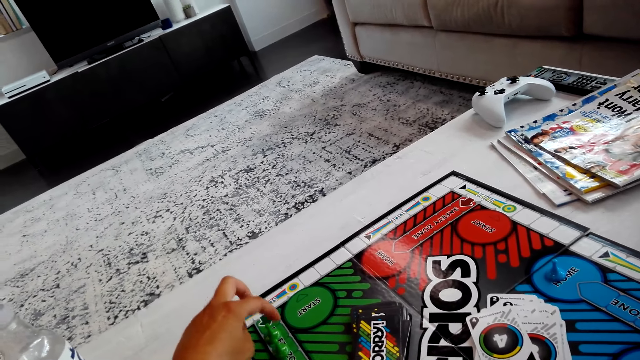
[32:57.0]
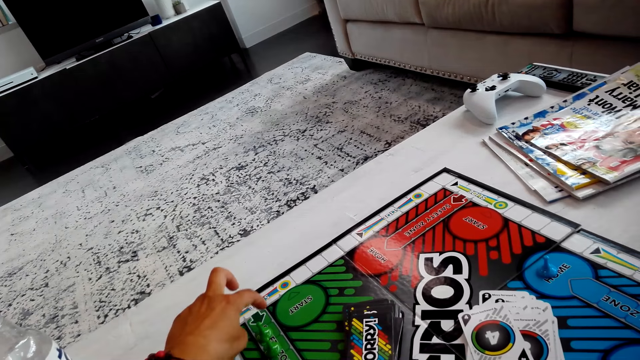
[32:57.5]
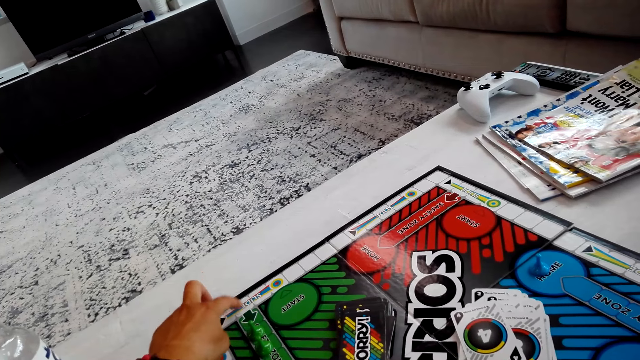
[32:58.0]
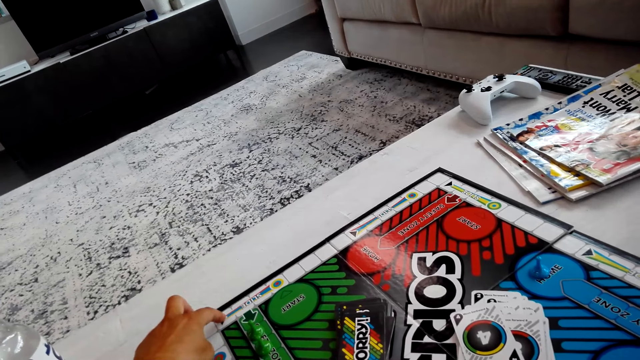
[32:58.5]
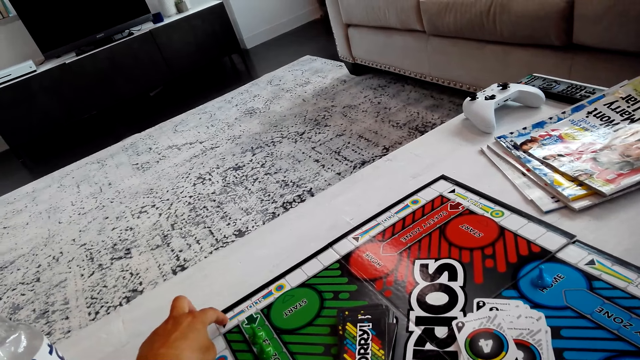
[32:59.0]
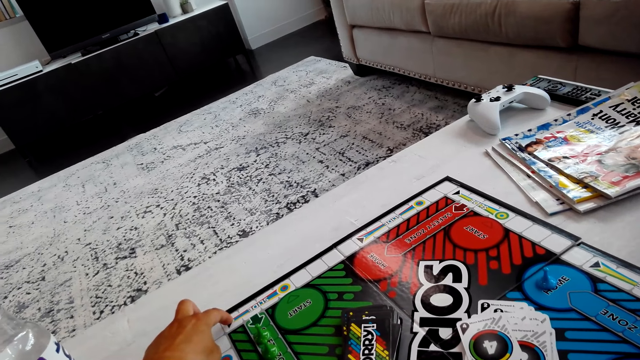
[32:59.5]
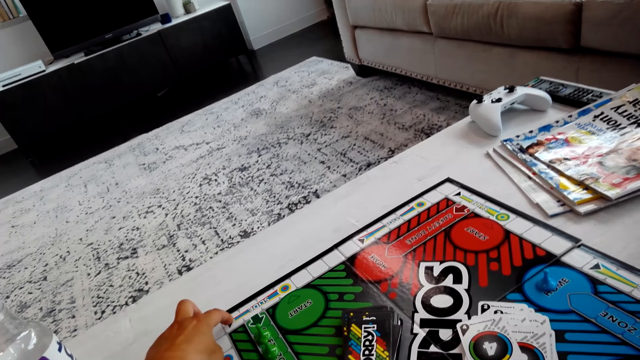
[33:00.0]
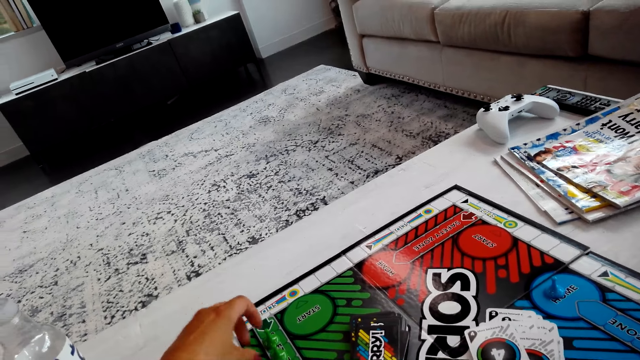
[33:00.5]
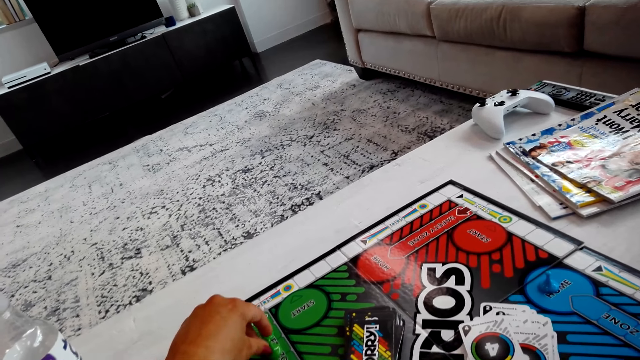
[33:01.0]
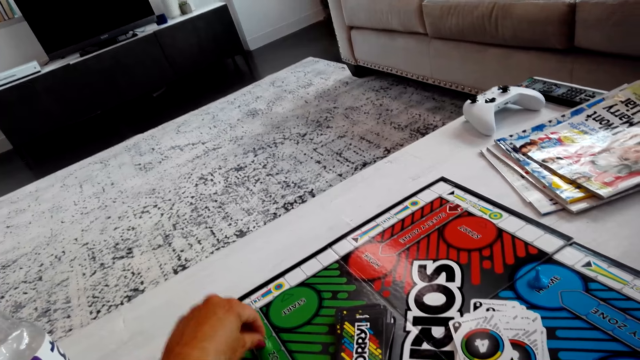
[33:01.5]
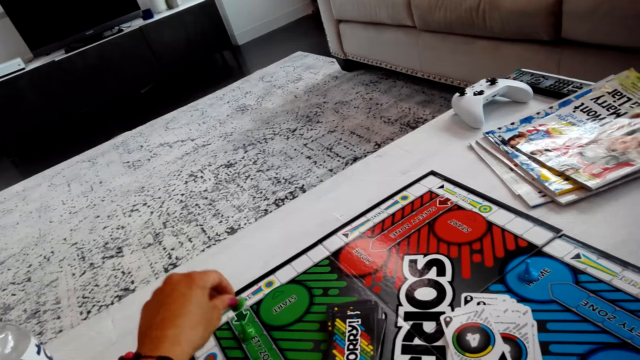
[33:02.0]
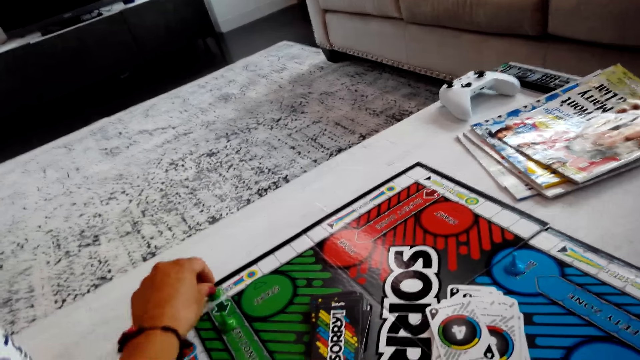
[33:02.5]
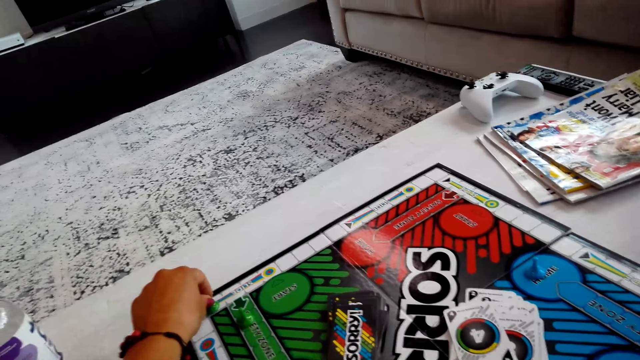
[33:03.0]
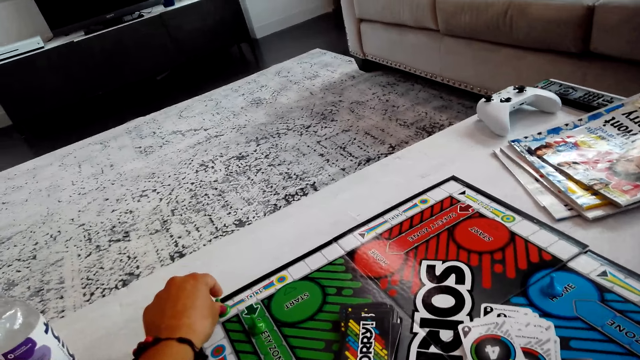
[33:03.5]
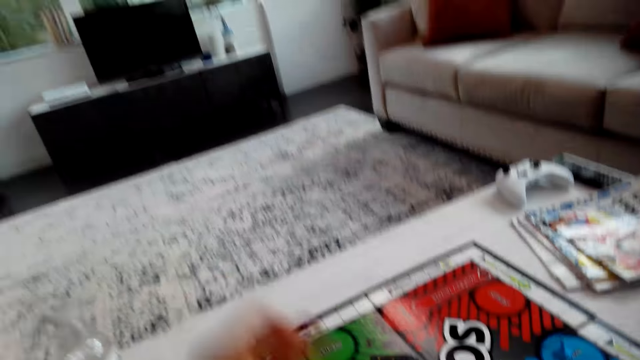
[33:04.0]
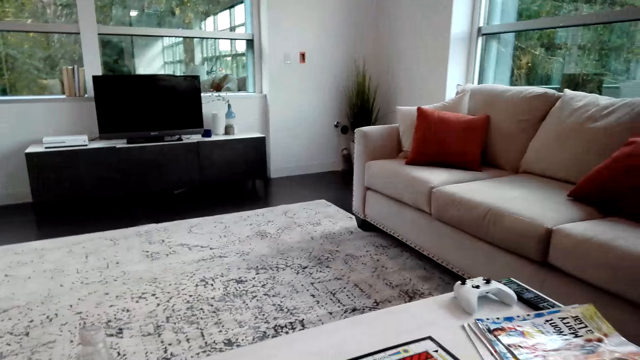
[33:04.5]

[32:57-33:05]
The camera wearer counts the boxes on the board.

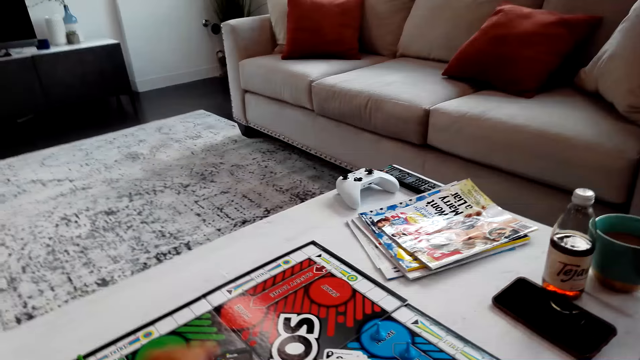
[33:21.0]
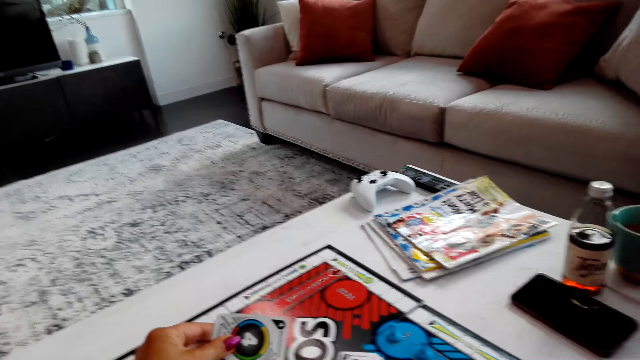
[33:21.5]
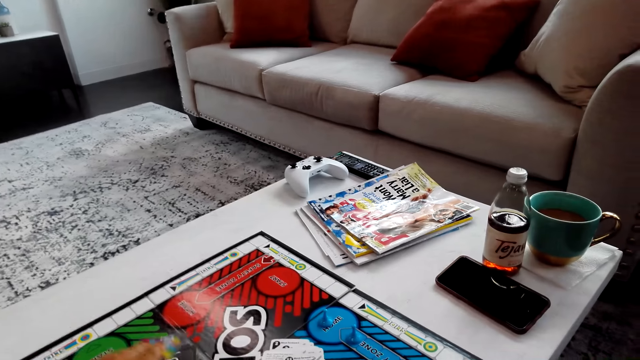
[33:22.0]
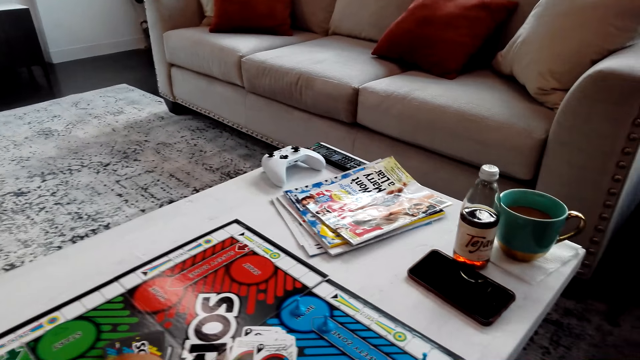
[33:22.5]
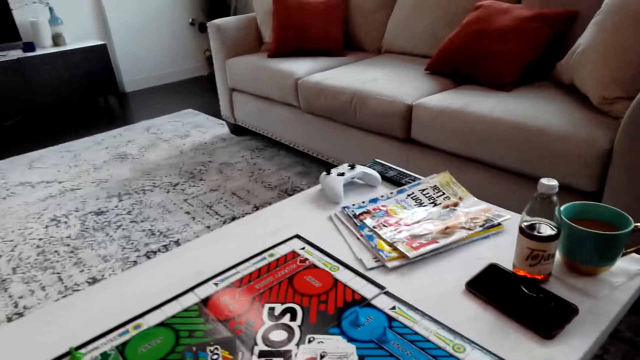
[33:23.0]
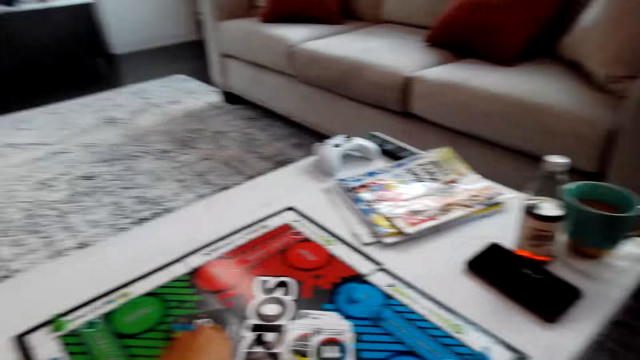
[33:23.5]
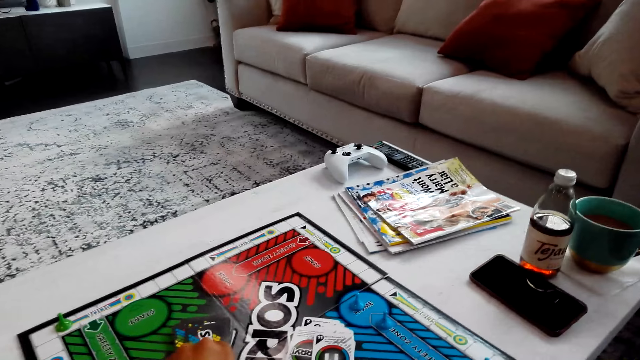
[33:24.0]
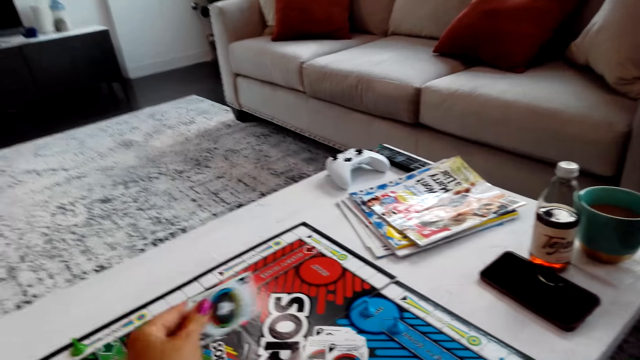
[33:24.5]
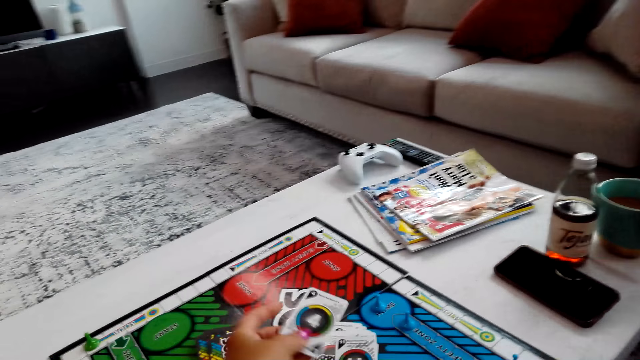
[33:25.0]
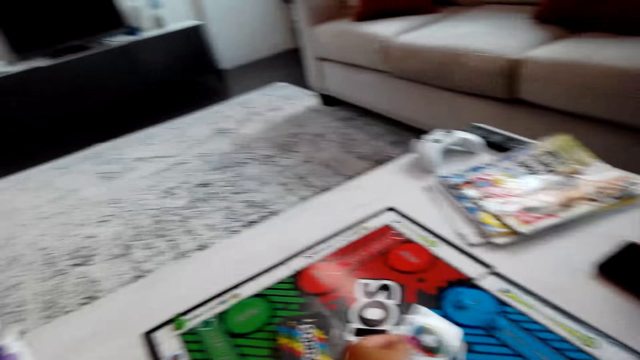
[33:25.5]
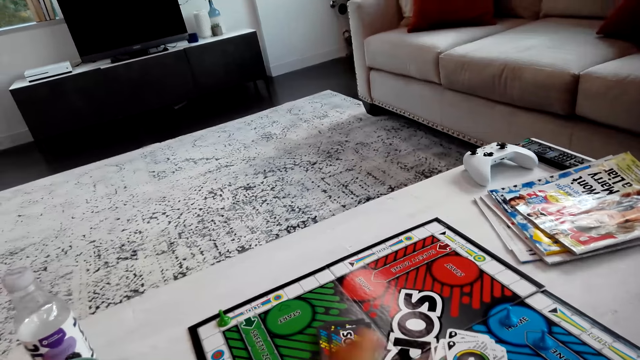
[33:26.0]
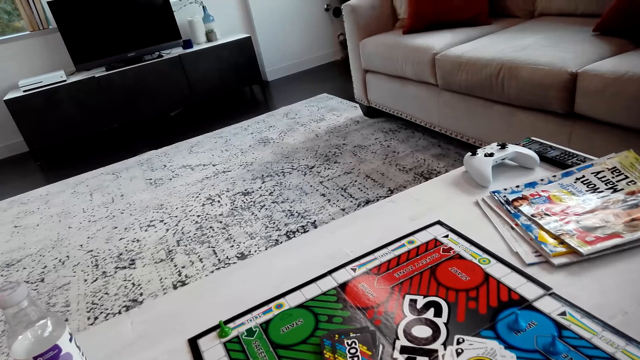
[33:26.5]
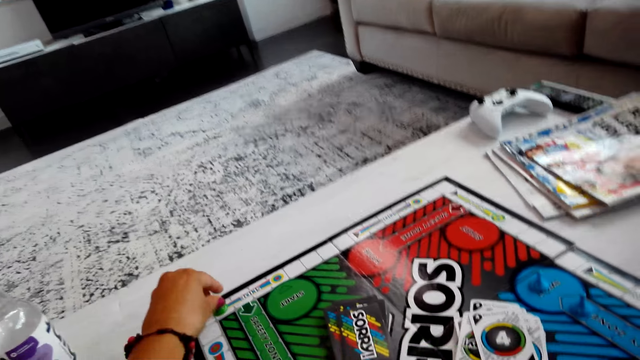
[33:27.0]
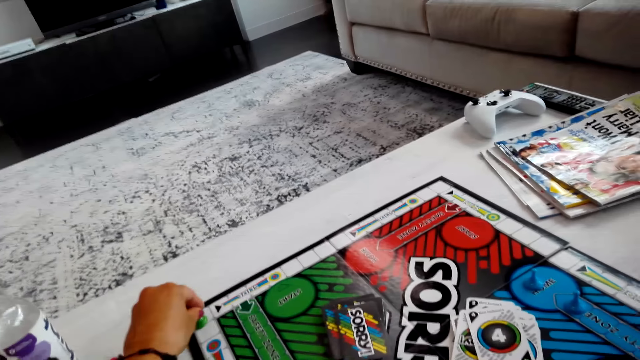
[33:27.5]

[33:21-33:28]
The camera wearer picks a count.

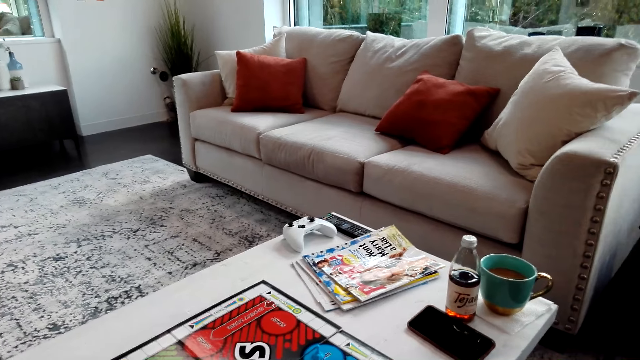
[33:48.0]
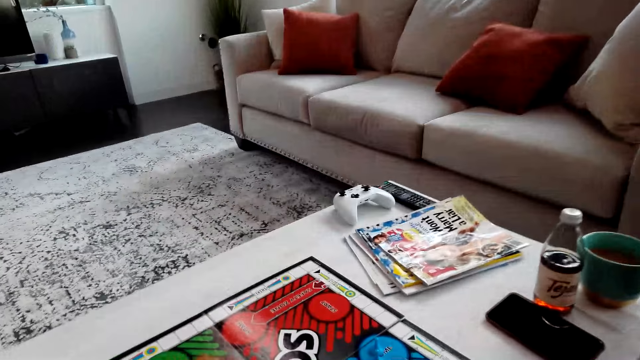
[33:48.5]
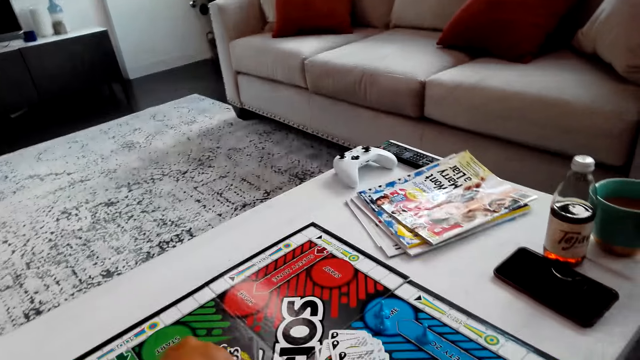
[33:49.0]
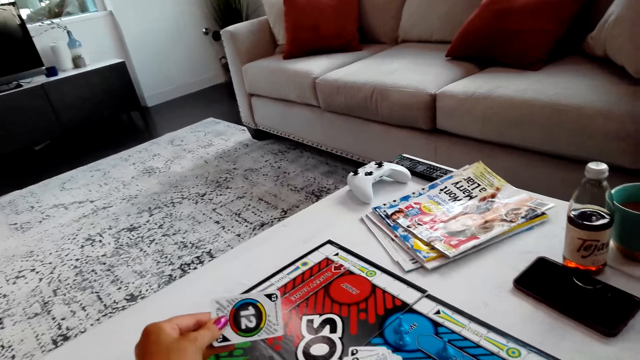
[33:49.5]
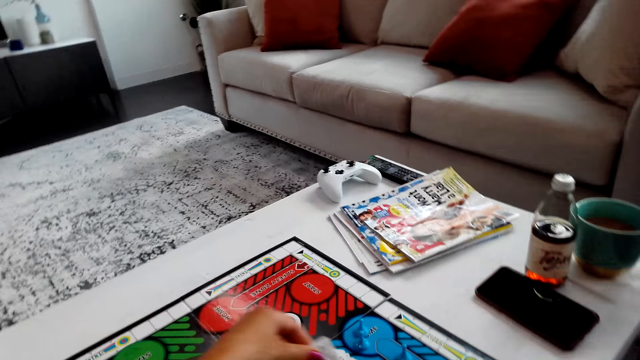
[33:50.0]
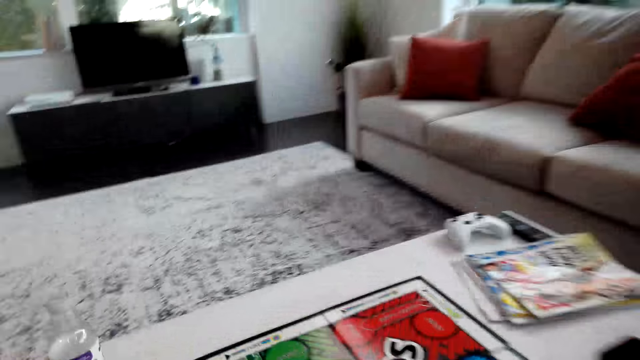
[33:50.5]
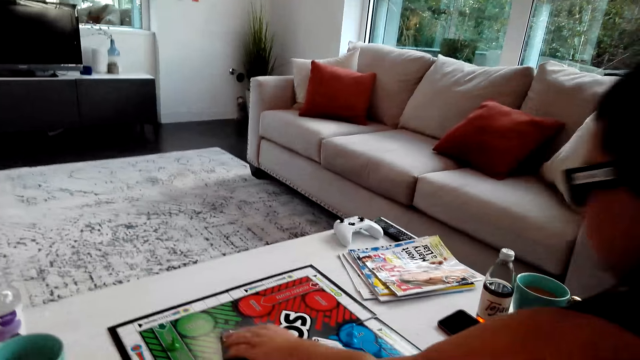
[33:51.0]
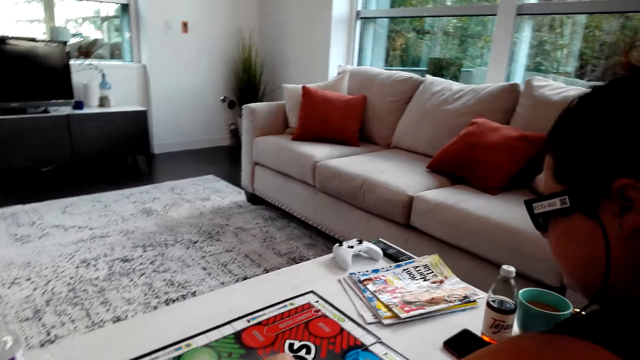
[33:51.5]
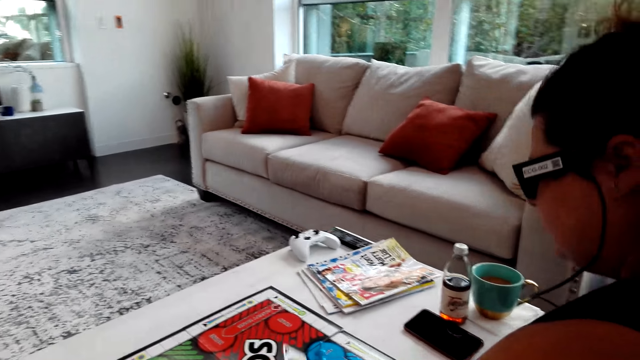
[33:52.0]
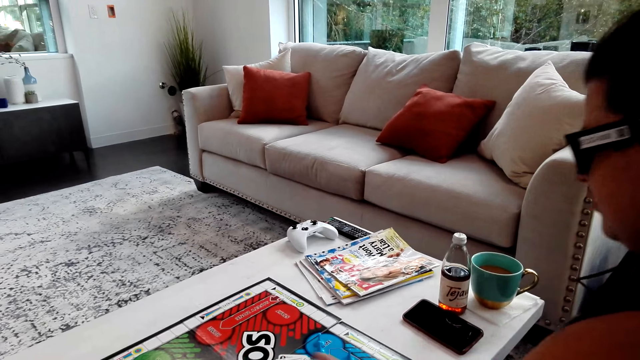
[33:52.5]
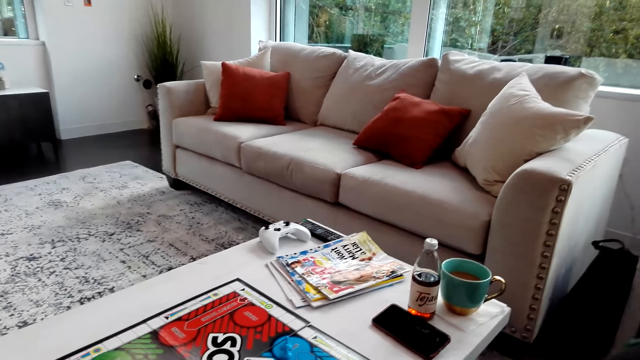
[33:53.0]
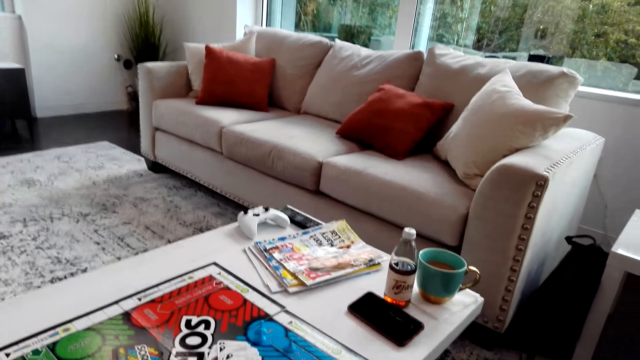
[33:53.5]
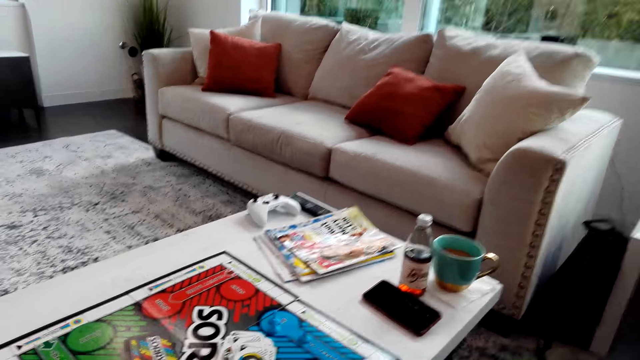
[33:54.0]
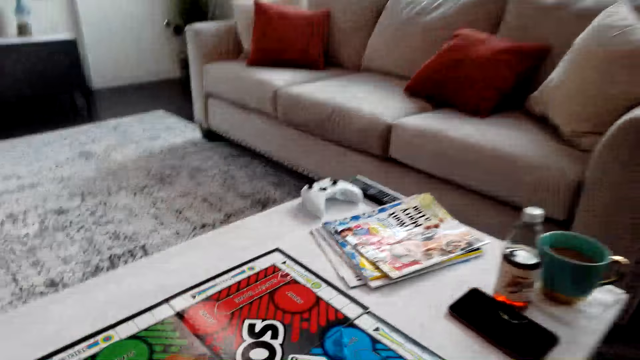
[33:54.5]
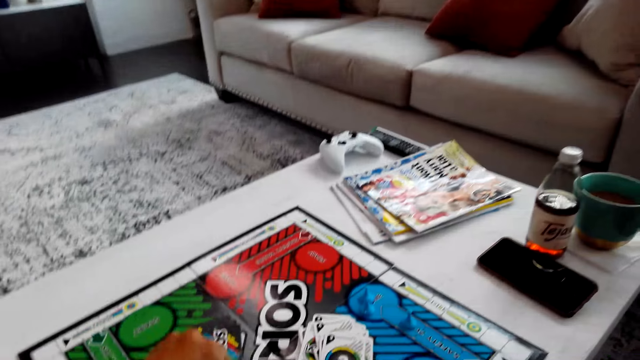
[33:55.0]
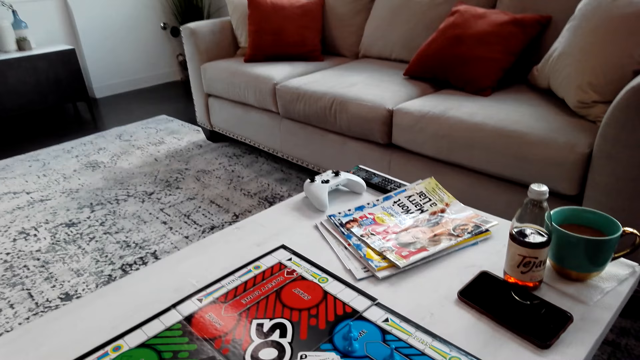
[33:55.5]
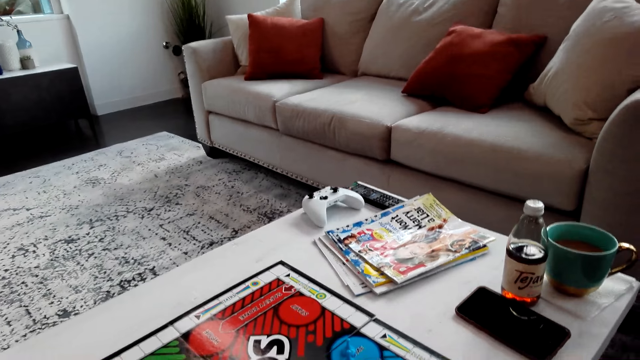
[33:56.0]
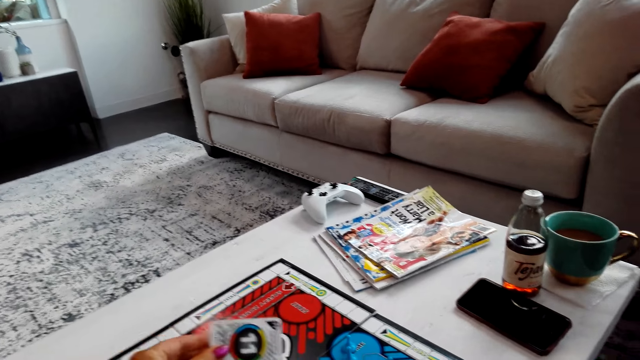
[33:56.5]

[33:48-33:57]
The camera wearer picks a card.
